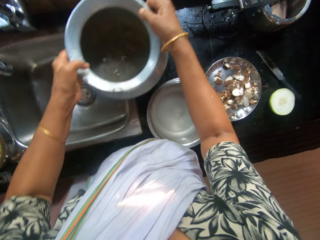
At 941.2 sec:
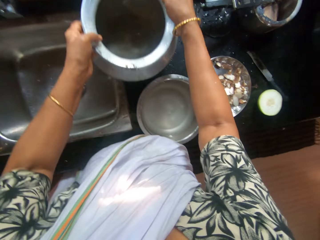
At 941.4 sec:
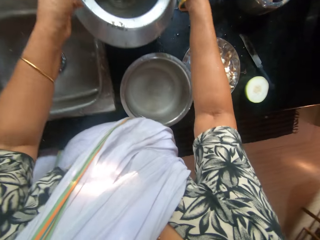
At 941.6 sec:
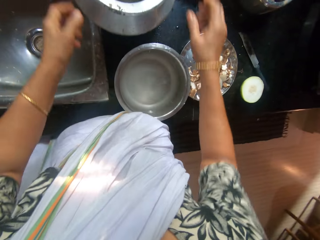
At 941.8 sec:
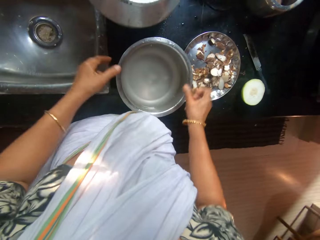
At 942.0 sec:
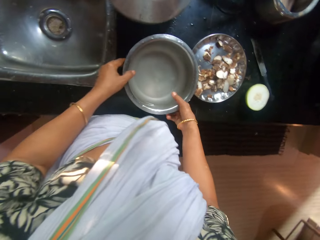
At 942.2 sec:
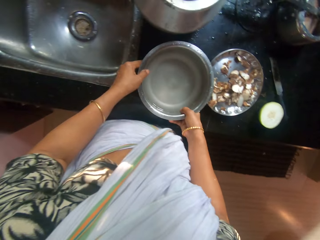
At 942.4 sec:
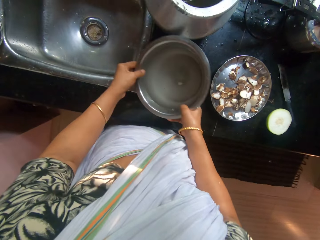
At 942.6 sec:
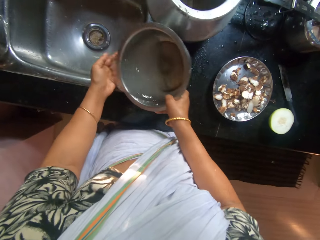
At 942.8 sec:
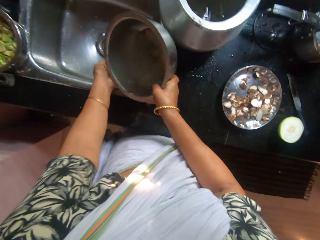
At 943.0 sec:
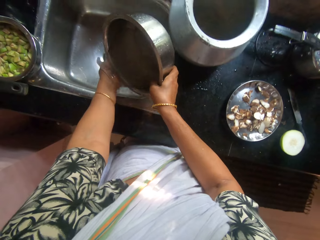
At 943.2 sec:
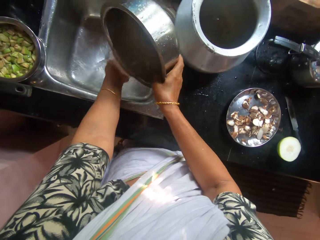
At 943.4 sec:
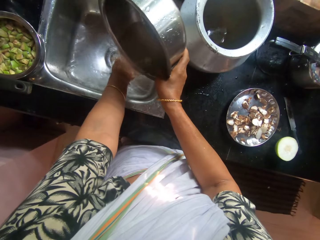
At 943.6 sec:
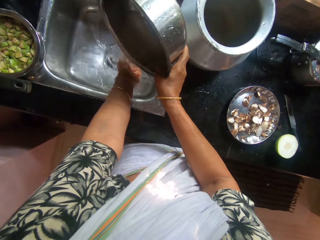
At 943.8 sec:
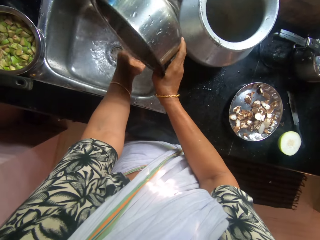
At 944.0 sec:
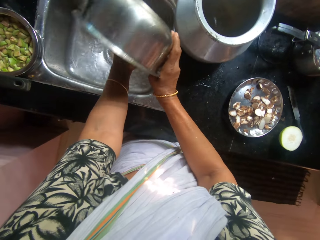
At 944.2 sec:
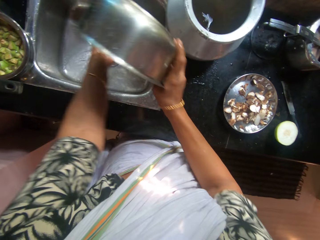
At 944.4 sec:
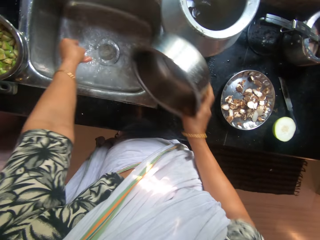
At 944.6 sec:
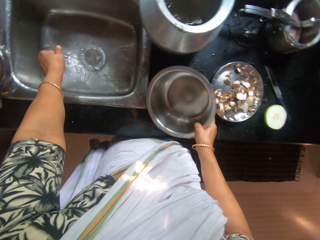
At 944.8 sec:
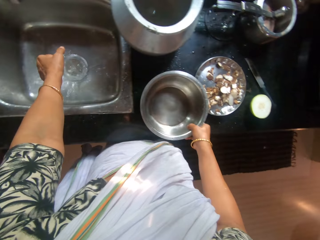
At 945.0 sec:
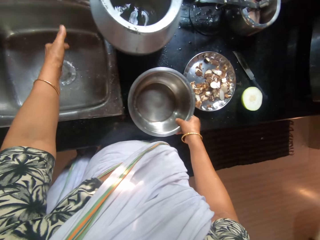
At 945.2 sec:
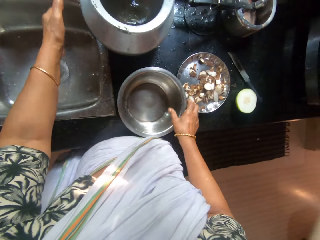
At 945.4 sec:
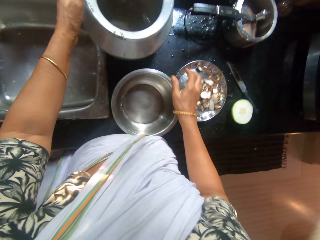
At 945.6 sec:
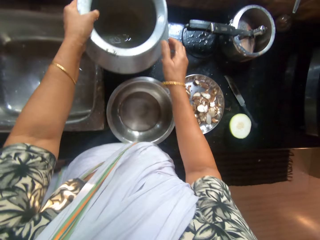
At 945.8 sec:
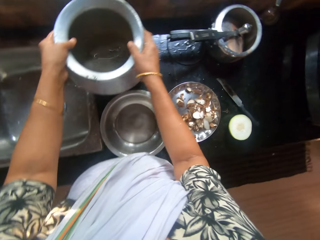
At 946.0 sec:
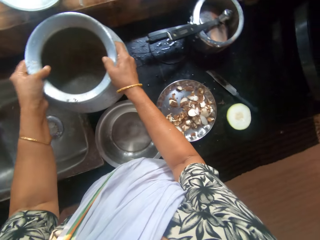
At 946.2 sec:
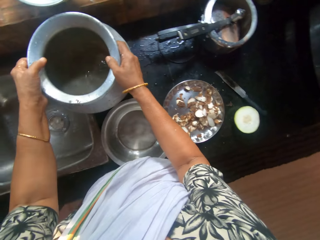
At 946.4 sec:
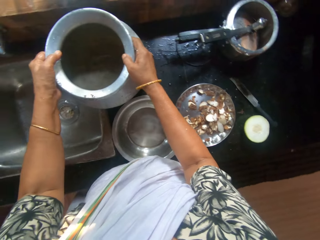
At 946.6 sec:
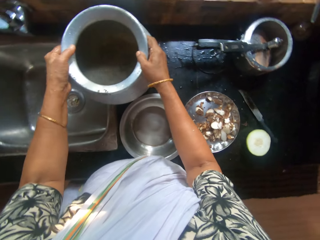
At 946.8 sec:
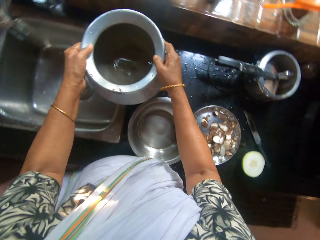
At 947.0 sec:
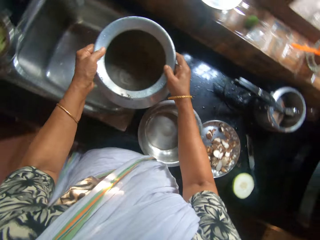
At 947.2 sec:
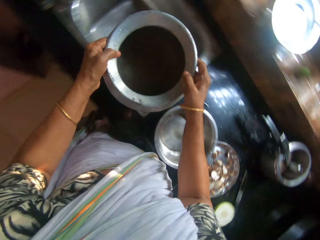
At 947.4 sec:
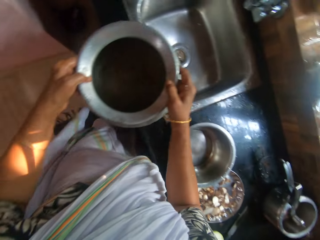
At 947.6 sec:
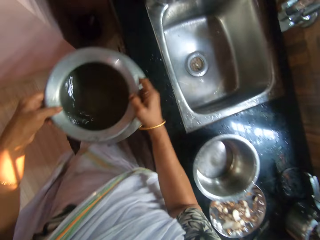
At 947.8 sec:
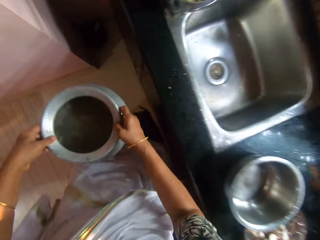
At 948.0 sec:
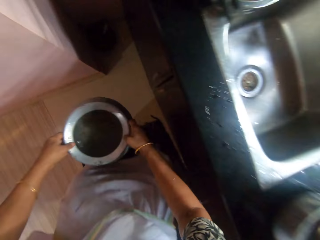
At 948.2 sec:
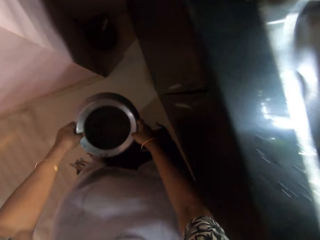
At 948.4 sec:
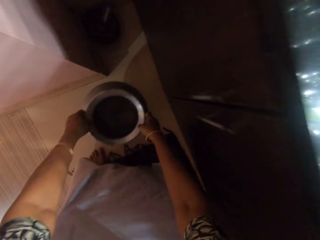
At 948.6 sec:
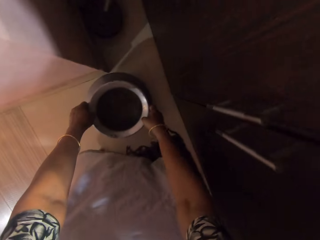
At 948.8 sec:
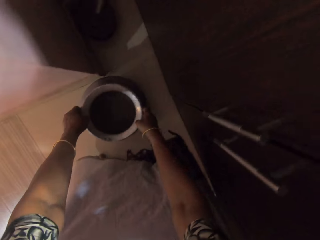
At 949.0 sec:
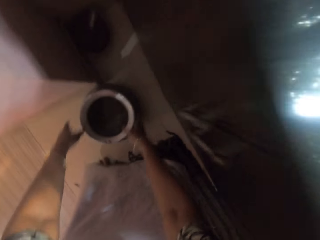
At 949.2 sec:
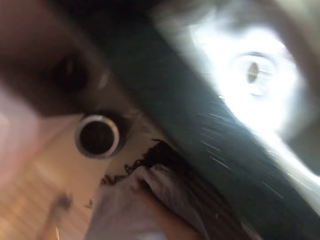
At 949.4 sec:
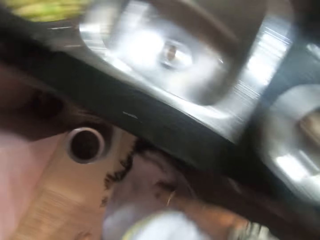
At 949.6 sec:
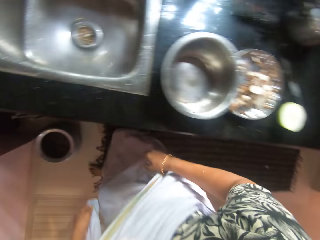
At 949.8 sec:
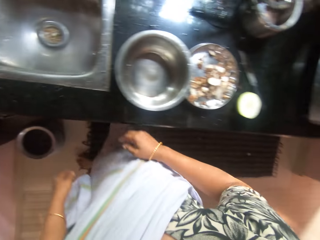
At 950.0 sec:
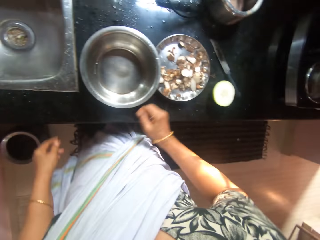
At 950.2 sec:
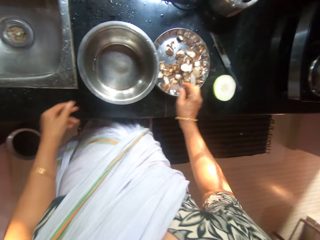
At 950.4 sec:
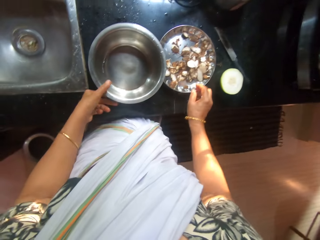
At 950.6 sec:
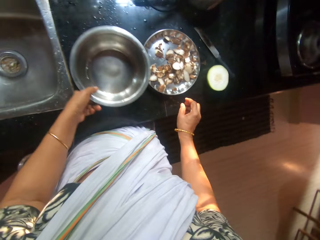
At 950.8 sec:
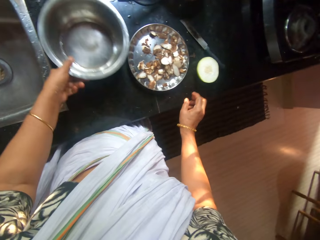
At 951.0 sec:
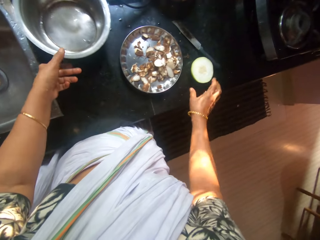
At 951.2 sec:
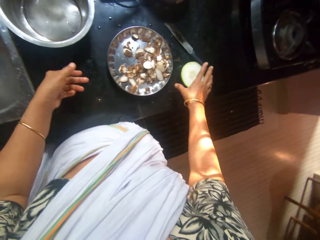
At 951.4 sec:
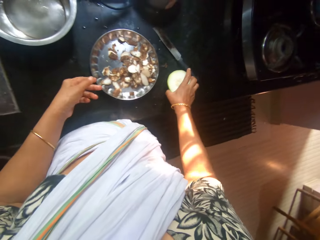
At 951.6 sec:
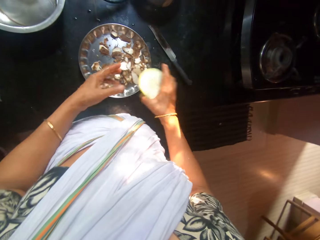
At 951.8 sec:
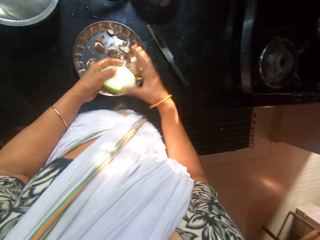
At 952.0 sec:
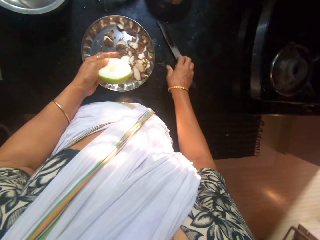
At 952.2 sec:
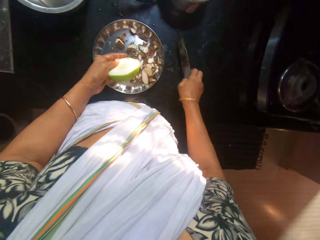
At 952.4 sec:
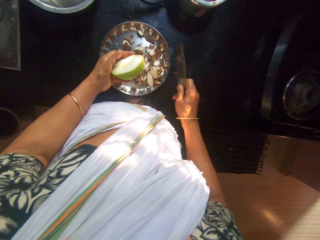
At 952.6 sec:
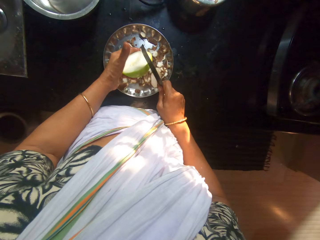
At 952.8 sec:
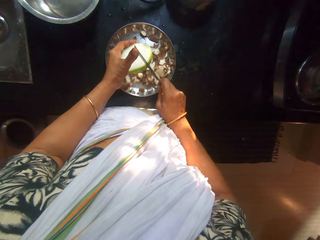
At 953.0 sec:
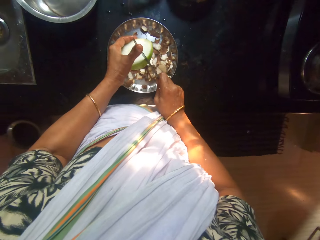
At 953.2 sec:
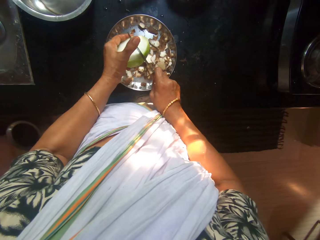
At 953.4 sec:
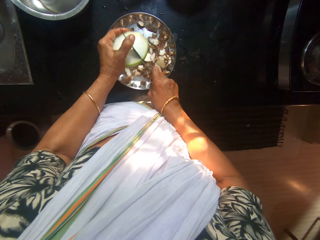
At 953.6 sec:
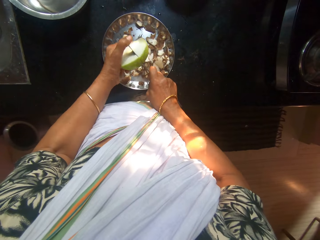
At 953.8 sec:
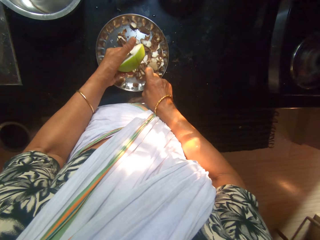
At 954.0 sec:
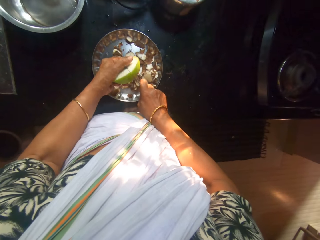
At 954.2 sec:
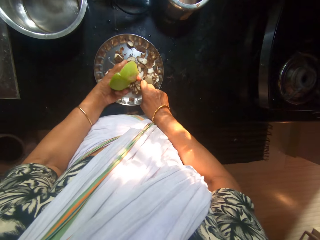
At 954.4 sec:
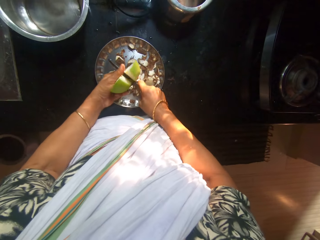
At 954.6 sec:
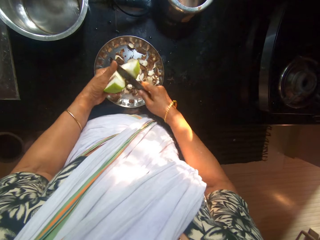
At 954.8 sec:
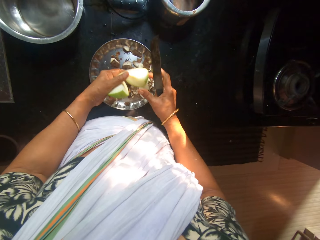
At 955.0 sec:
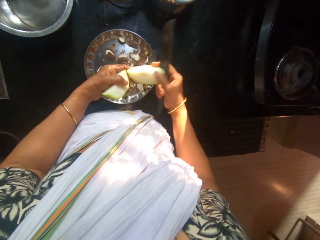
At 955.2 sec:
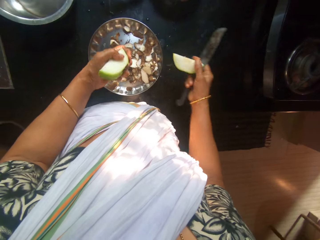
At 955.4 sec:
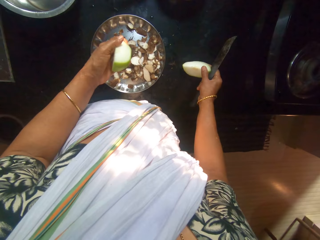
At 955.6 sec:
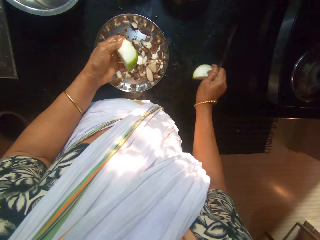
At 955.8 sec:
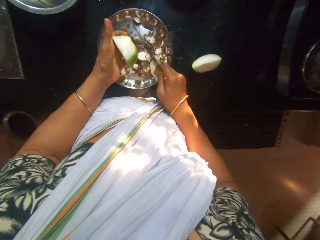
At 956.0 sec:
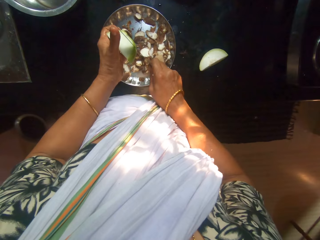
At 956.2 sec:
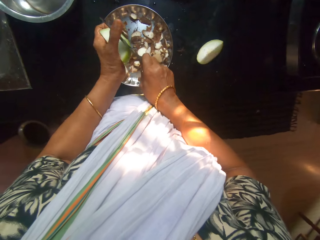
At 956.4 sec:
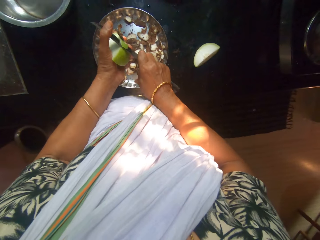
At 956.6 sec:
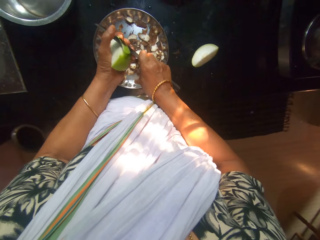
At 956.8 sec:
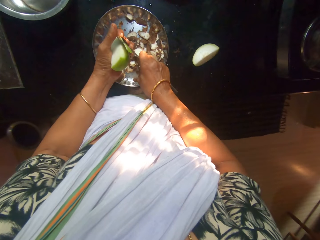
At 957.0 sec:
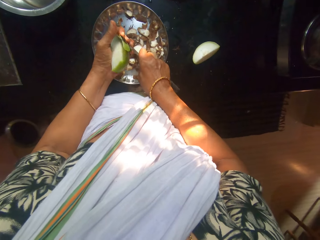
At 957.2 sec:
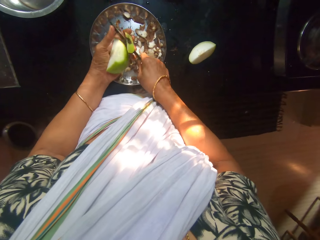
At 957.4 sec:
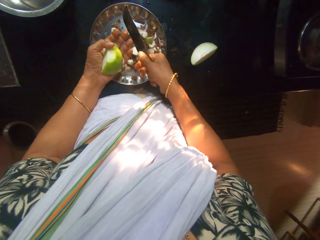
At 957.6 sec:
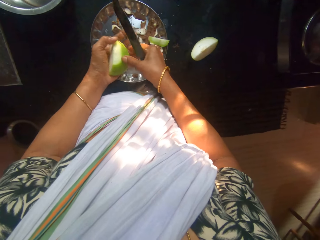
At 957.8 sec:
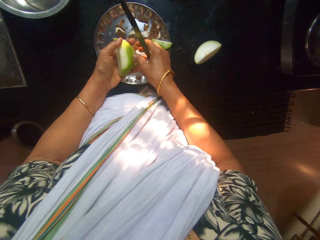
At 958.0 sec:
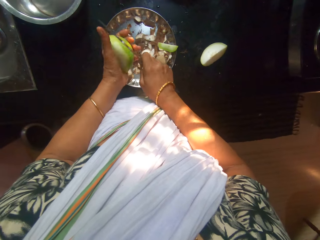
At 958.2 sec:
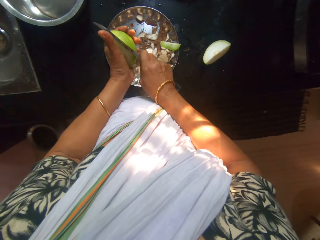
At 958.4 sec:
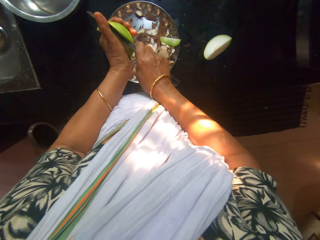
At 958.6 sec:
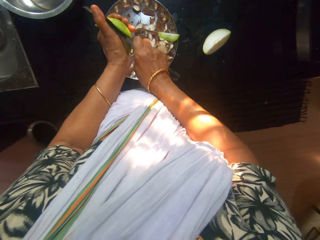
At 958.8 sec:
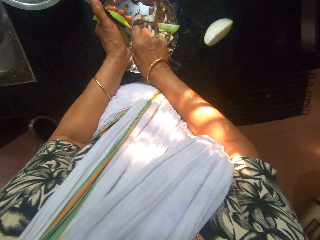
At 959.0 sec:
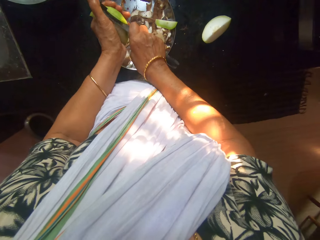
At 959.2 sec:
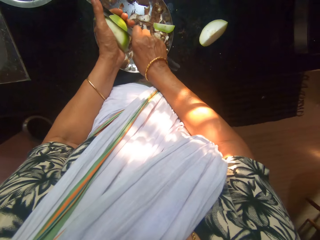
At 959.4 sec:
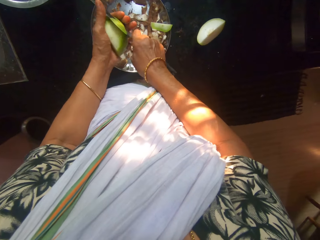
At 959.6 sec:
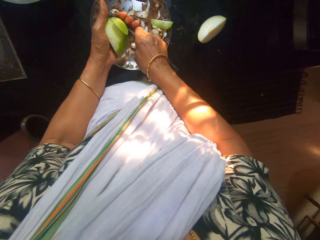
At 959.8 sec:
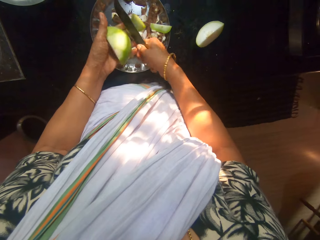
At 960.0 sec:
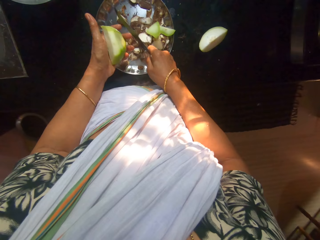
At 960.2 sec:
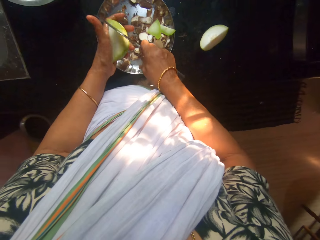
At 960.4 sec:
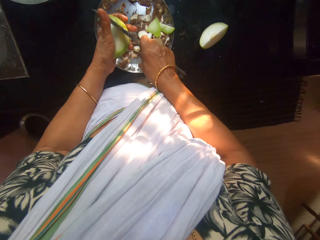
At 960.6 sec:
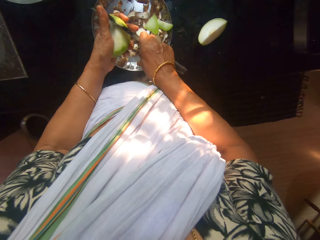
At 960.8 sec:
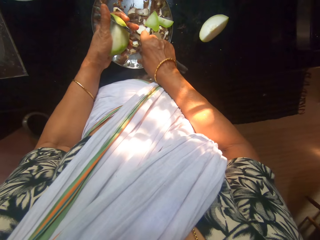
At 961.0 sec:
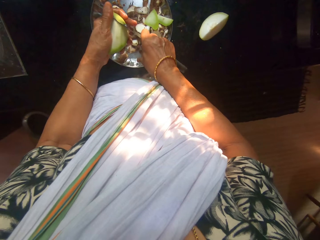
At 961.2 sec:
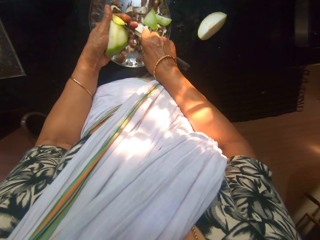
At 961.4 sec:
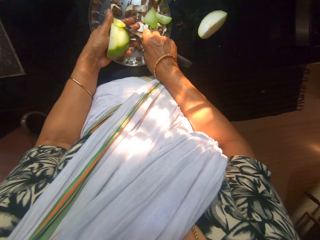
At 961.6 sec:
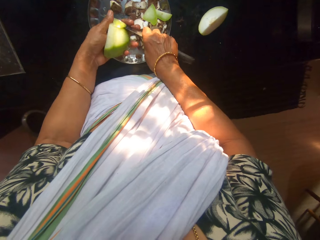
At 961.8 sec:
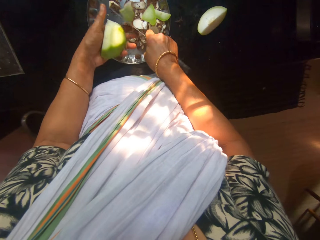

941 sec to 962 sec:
The camera wearer drops the stainless bowl in her hands on the counter. She picks up the bowl from the counter with her hands. She pours water on her left hand in the sink from the bowl in her right hand. She drops the bowl in her right hand on the counter. She picks up the stainless bowl from the counter with her hands. She drops the stainless bowl in her hands on the floor. She moves the bowl on the counter with her left hand. She picks up the slice of apple from the counter with her right hand. She passes the slice of apple in her right hand to her left hand. She picks up a knife from the counter with her right hand. She slices the slice of apple in her left hand with the knife in her right hand. She drops a slice of apple on the counter with her right hand. She peels the slice of apple in her left hand with the knife in her right hand.
